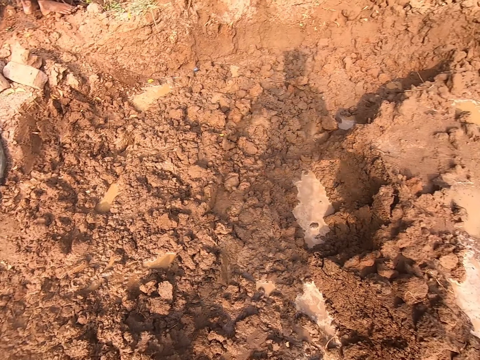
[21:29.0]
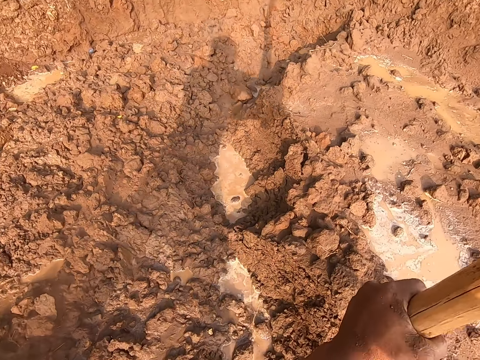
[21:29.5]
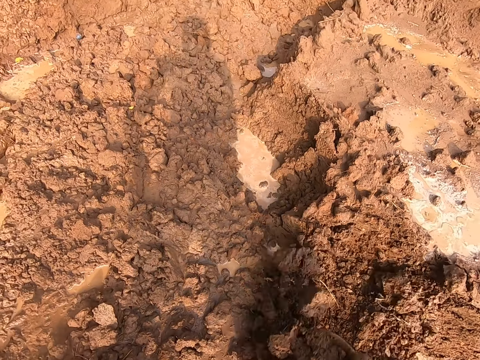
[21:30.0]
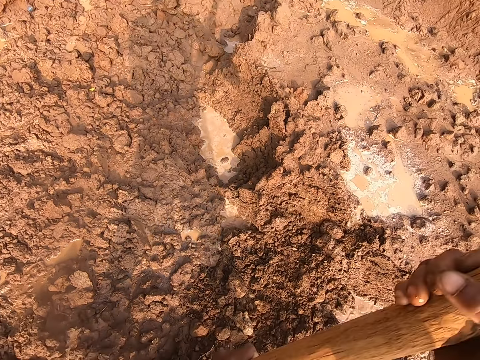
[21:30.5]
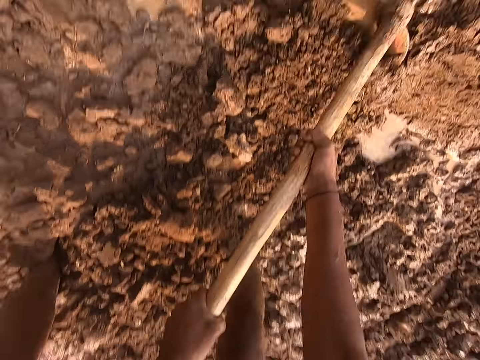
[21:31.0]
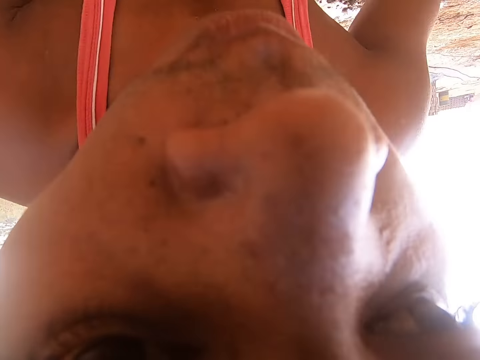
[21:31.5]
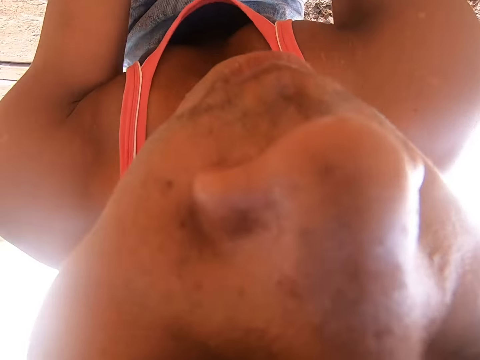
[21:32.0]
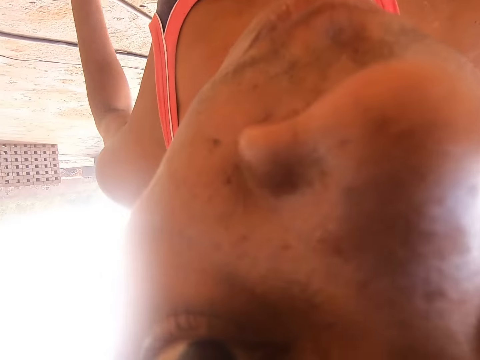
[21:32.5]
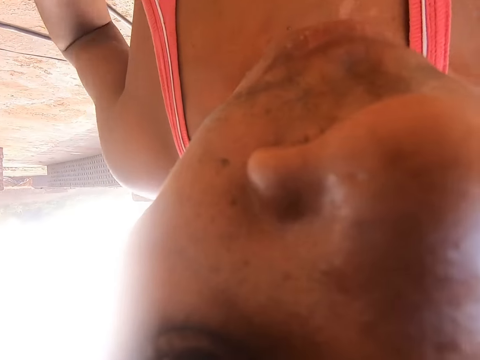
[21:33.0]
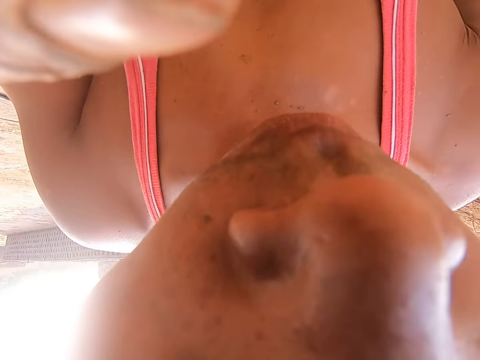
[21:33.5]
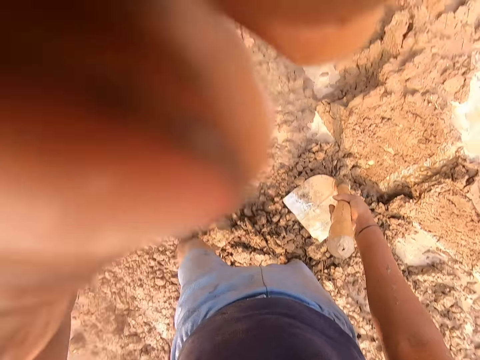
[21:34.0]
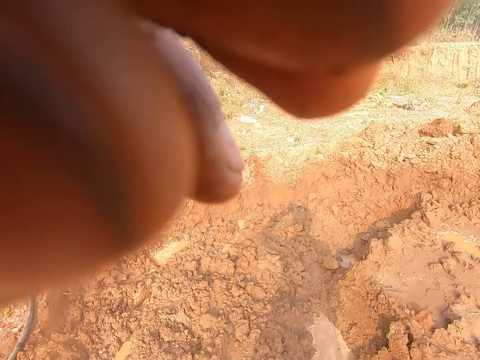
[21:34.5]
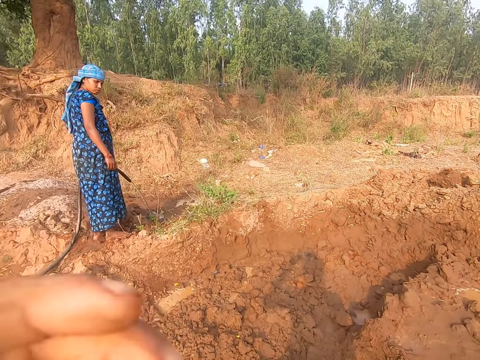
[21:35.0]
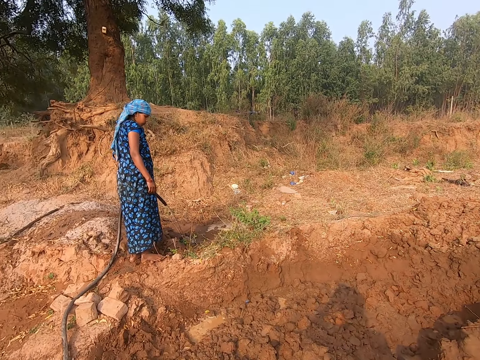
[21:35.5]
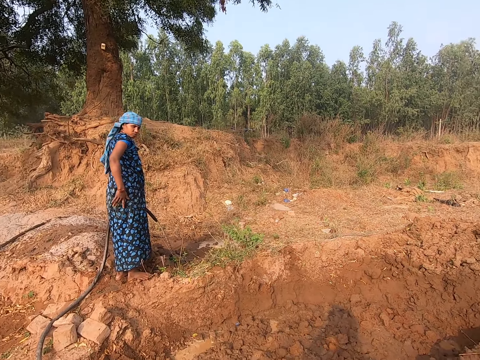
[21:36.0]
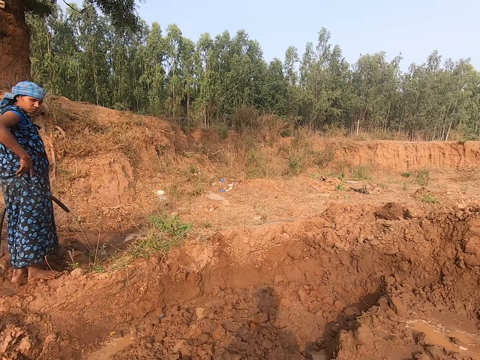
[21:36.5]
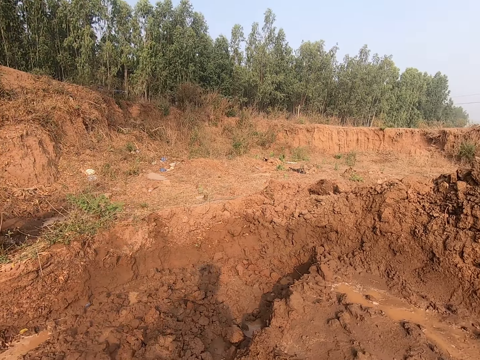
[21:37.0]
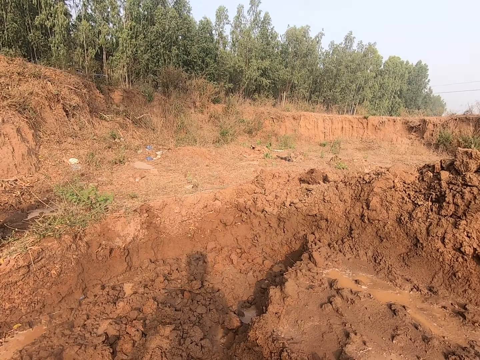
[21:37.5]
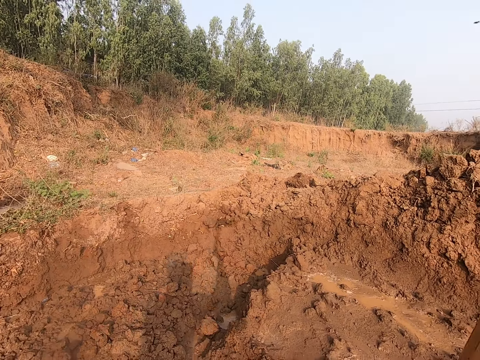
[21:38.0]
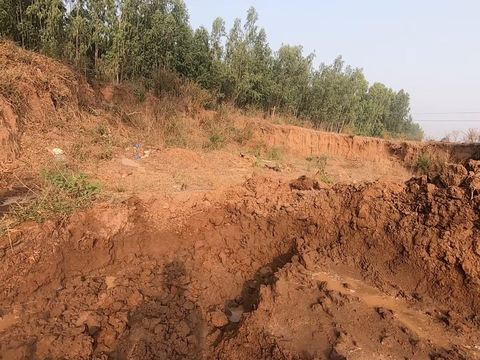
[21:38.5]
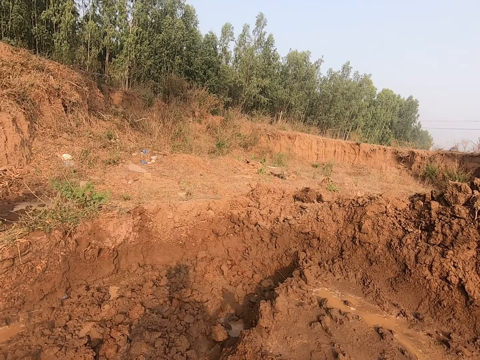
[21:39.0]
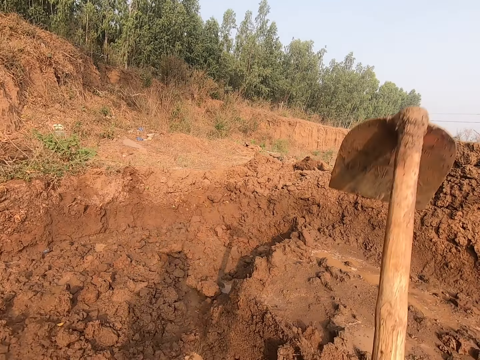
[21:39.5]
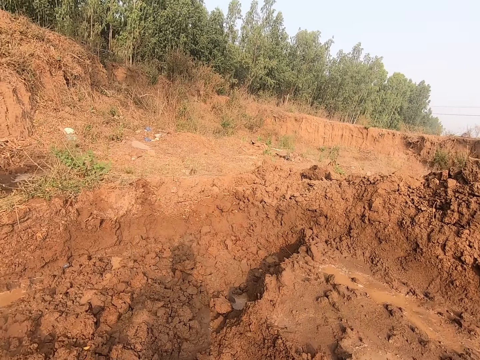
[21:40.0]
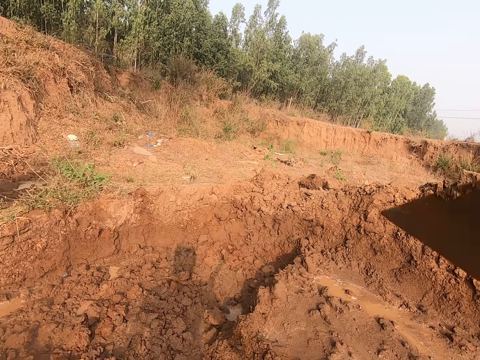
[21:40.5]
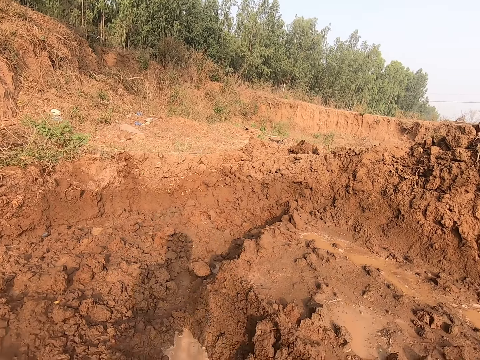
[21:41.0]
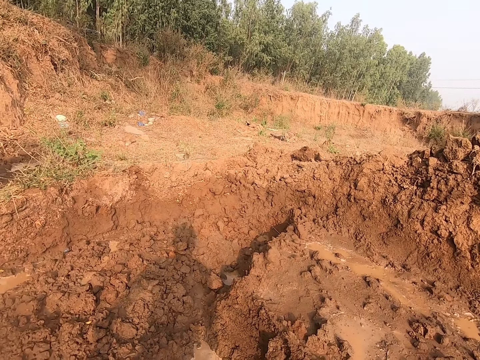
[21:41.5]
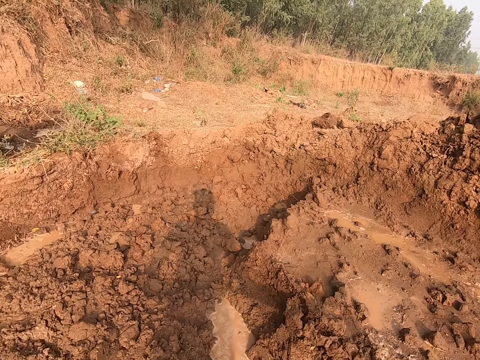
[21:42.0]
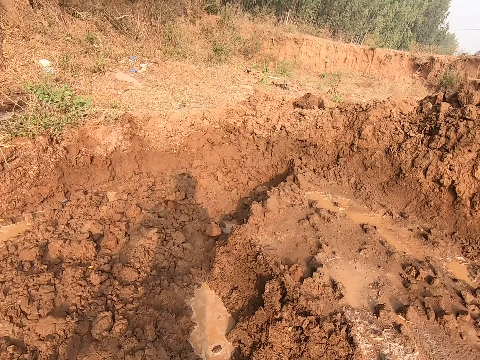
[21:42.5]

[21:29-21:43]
The camera wearer digs the sand with a hoe. He adjusts his camera with his left hand. He looks at a woman. He digs the heap of sand with the hoe in his hands.

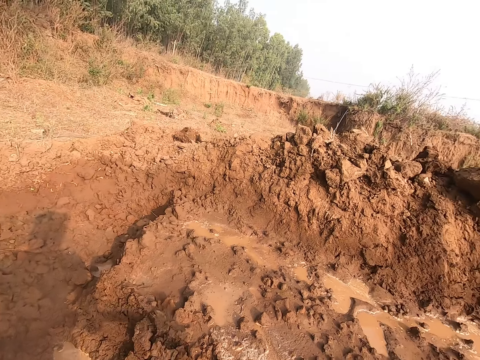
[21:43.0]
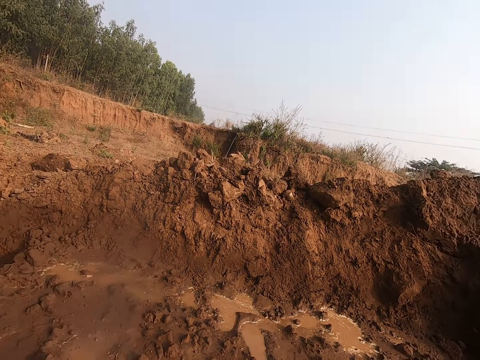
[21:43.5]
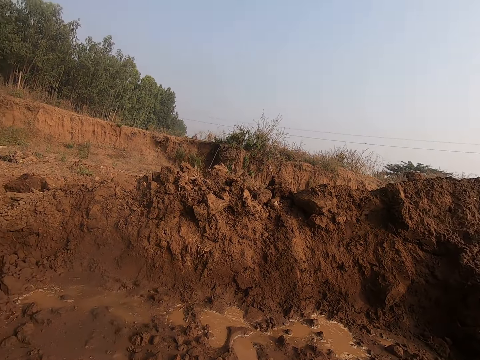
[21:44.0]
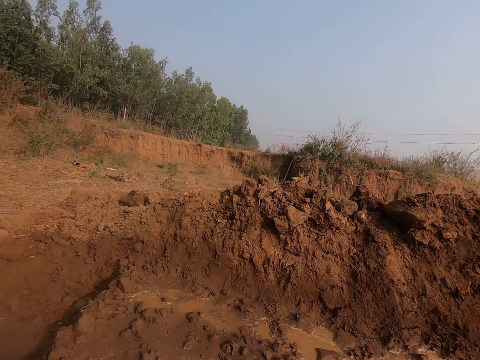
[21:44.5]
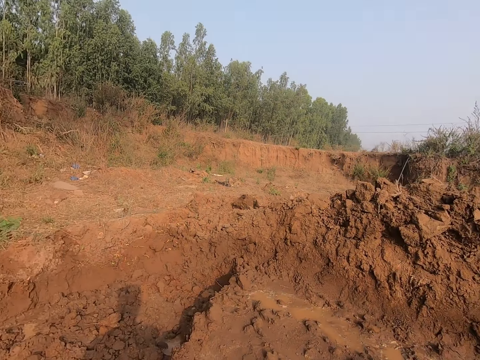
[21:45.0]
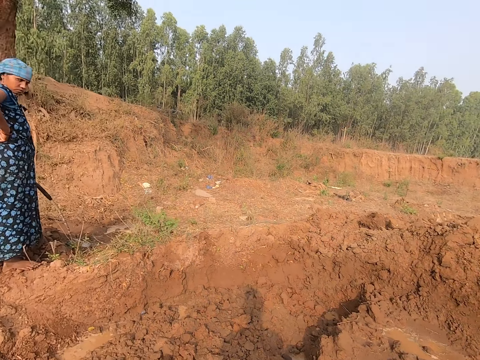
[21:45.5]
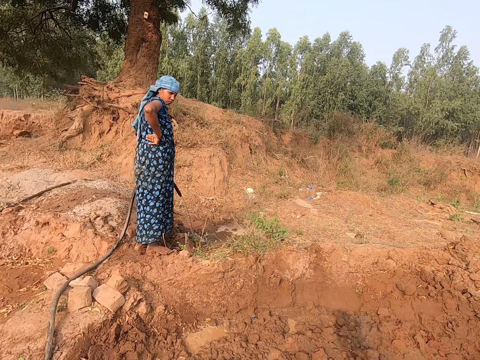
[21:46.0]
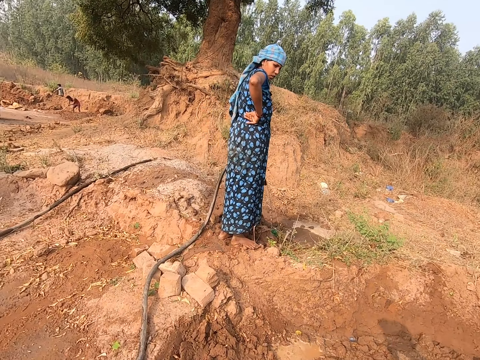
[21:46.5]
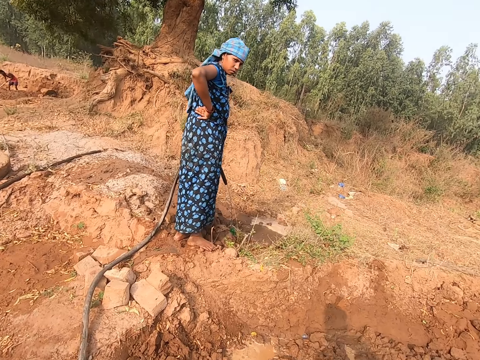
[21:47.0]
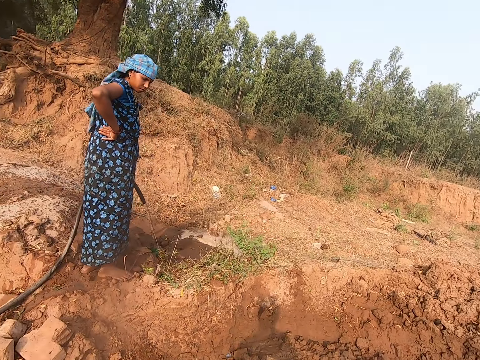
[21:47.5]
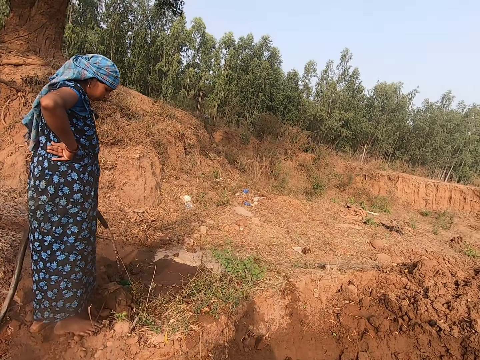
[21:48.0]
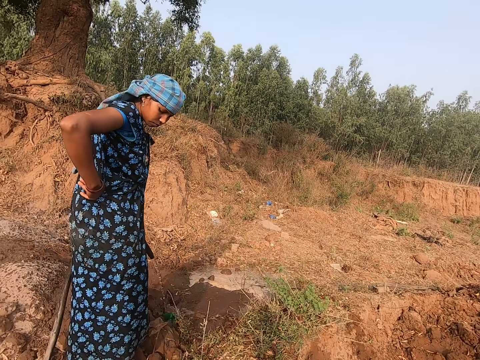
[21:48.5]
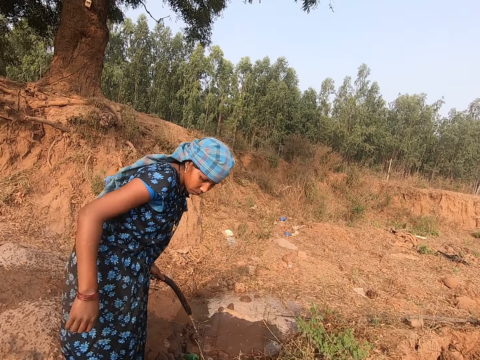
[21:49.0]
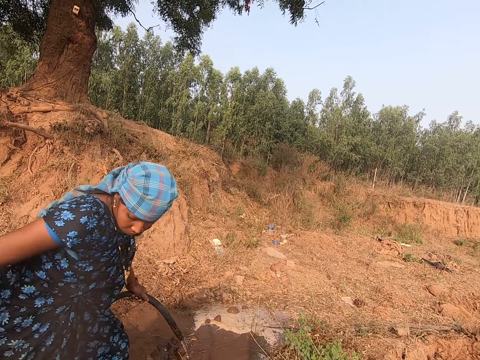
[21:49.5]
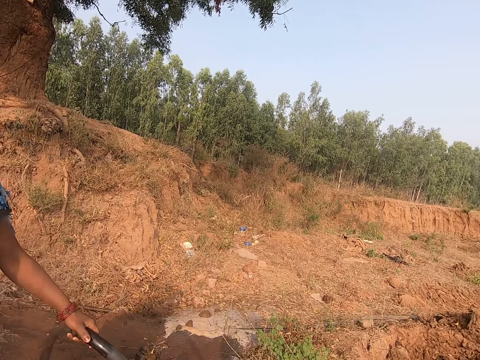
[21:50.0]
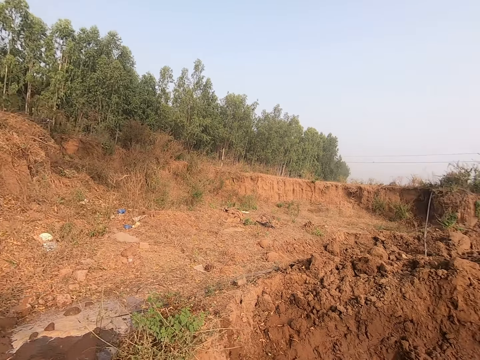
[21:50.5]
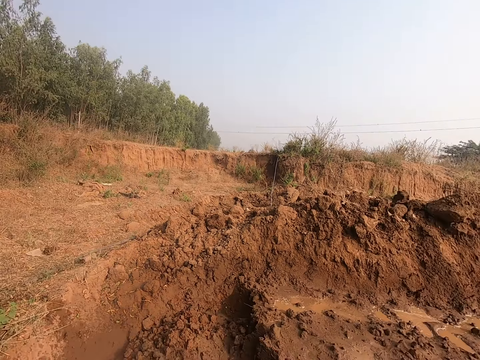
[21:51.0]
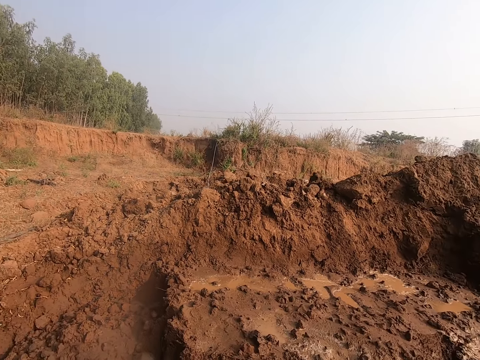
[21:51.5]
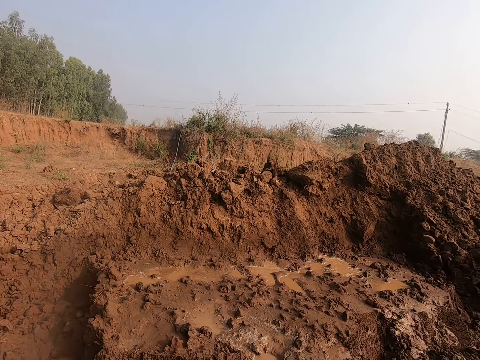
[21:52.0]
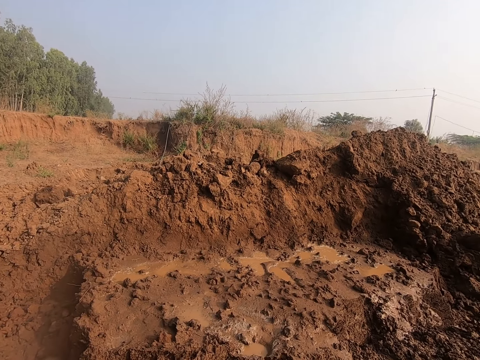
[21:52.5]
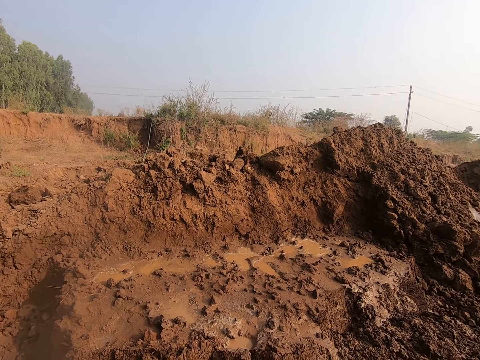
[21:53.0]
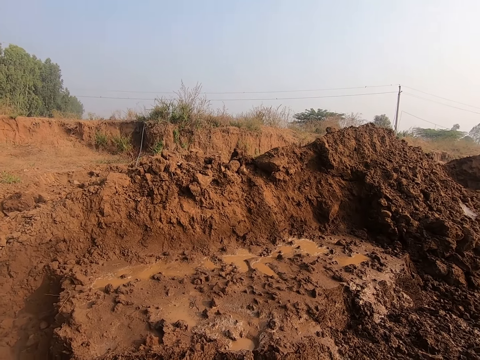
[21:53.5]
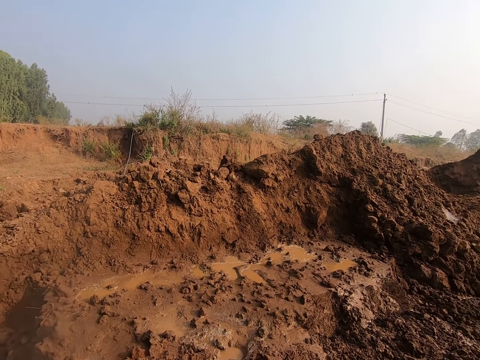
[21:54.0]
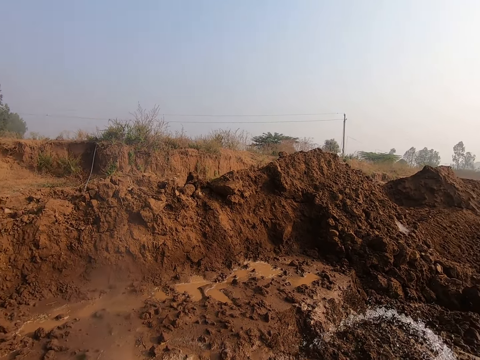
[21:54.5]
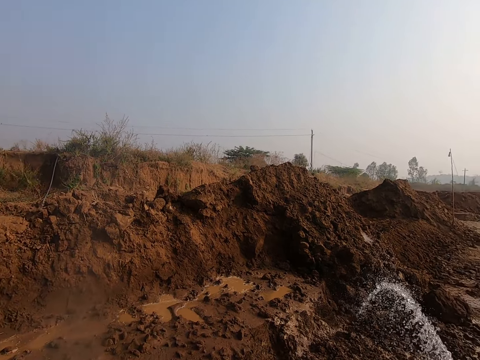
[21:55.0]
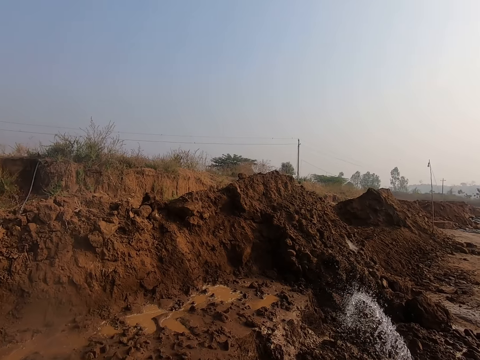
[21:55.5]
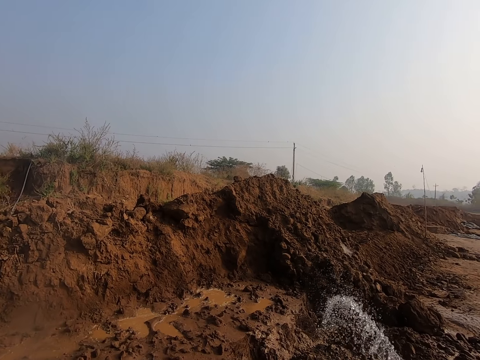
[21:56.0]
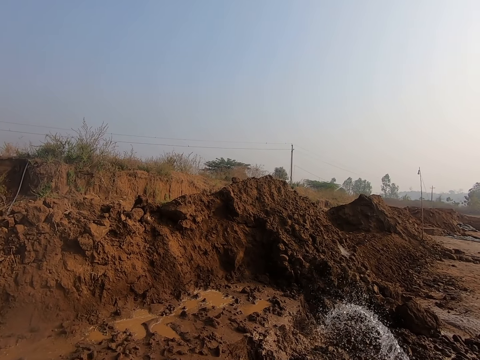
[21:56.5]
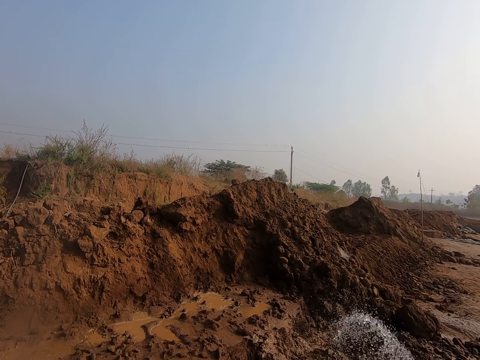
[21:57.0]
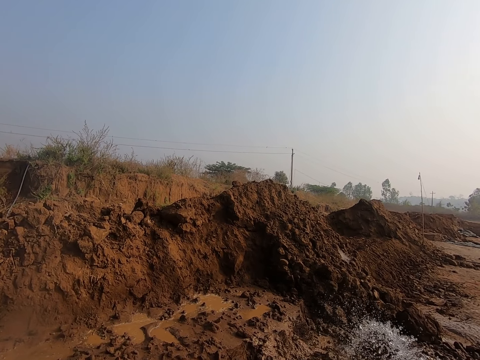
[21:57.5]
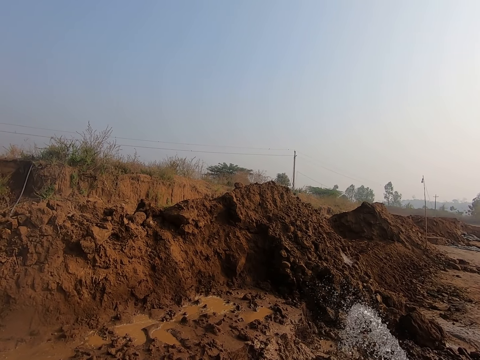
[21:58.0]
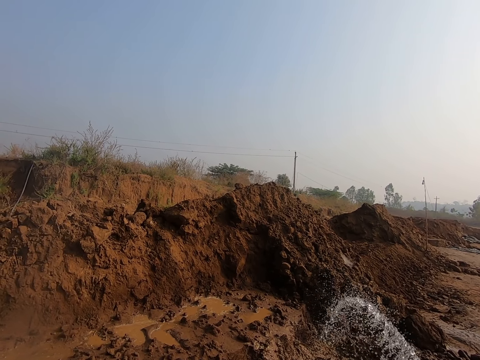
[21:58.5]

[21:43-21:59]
The camera wearer looks around. A lady sprays water from a water hose on a heap of sand with her left hand. The lady converses with the camera wearer. The camera wearer moves towards the lady. He looks around. He sprays water from the water hose on the heap of sand with his right hand.
